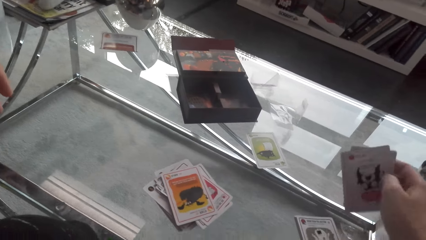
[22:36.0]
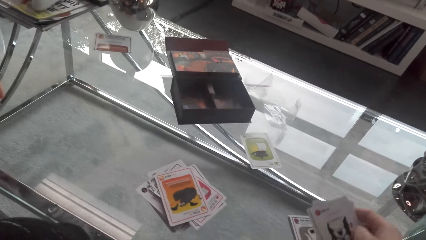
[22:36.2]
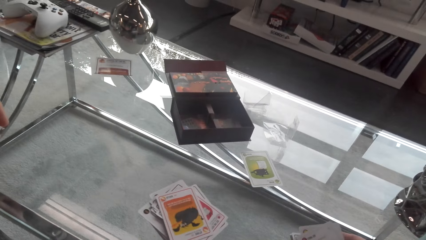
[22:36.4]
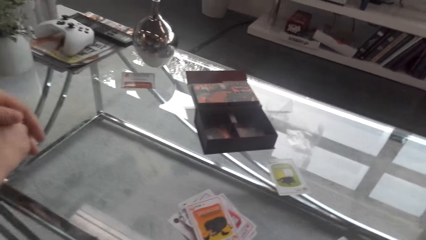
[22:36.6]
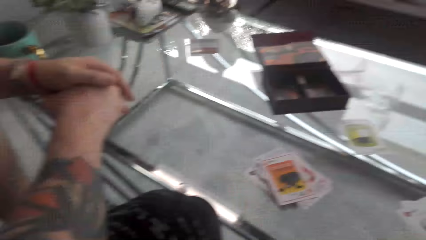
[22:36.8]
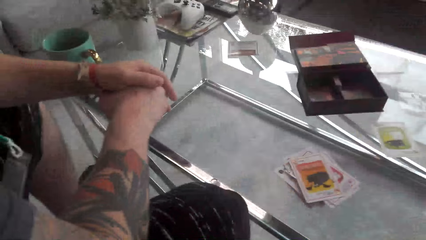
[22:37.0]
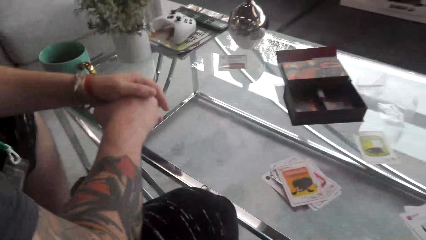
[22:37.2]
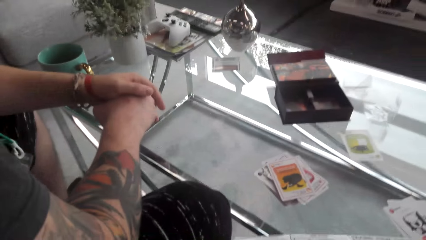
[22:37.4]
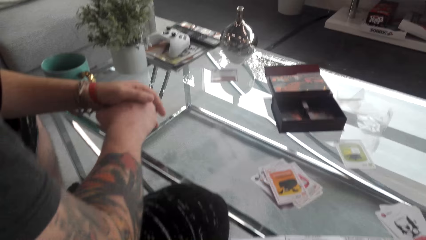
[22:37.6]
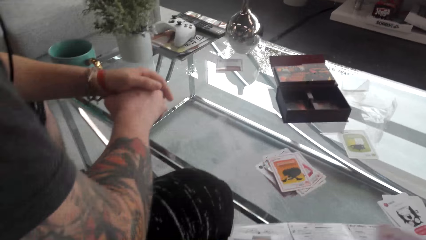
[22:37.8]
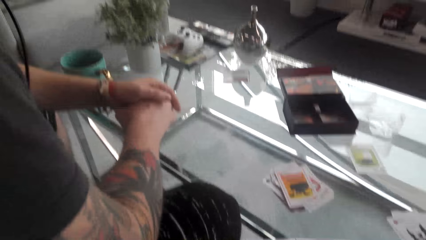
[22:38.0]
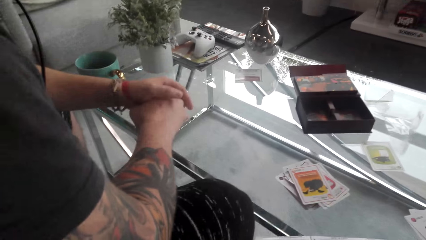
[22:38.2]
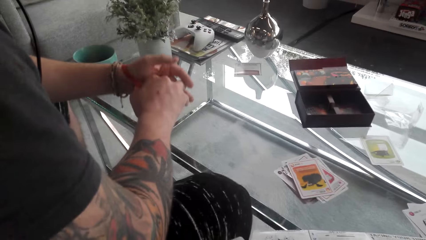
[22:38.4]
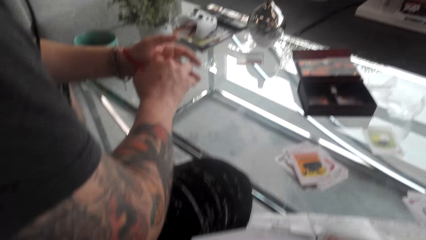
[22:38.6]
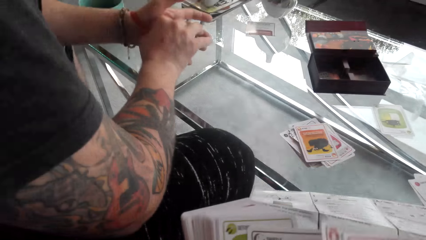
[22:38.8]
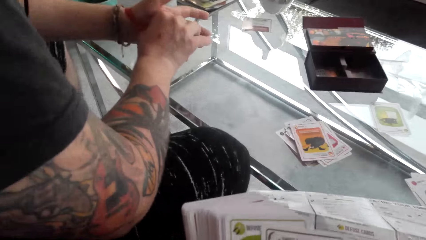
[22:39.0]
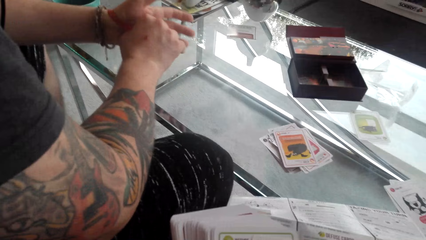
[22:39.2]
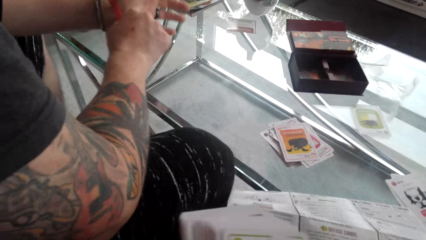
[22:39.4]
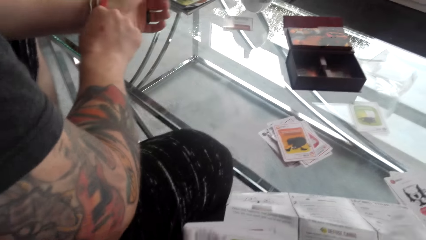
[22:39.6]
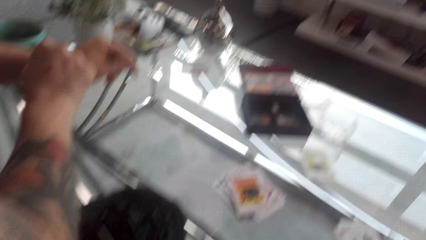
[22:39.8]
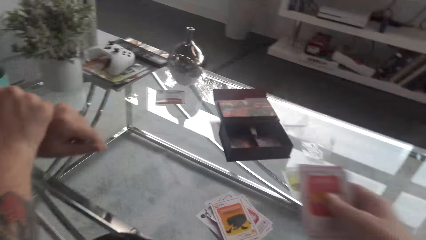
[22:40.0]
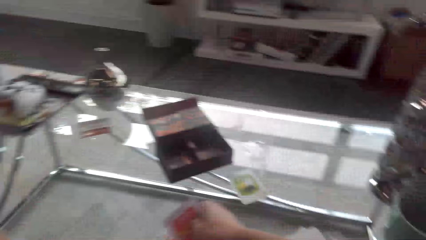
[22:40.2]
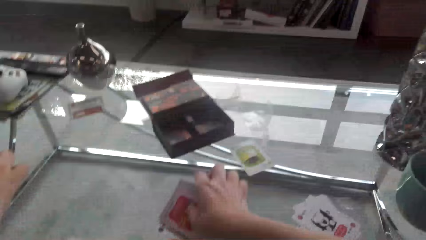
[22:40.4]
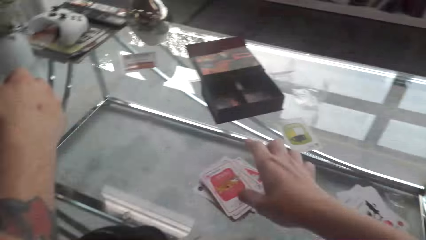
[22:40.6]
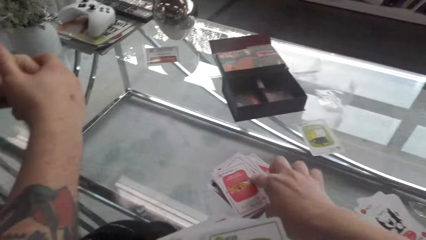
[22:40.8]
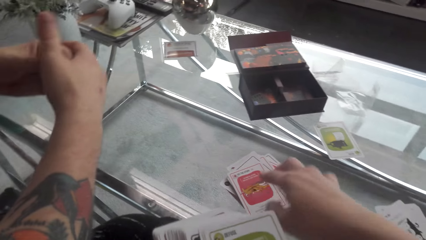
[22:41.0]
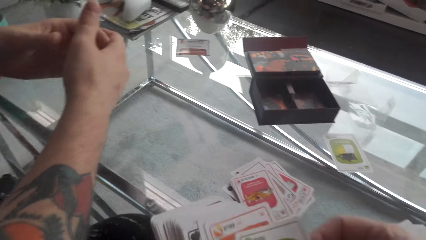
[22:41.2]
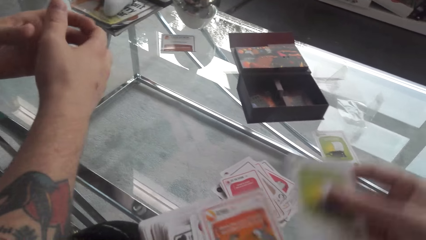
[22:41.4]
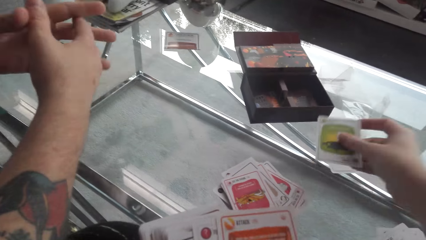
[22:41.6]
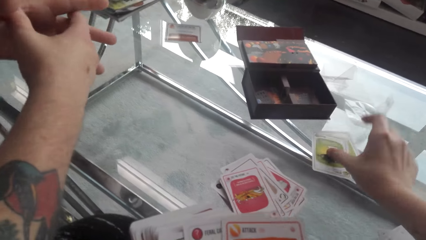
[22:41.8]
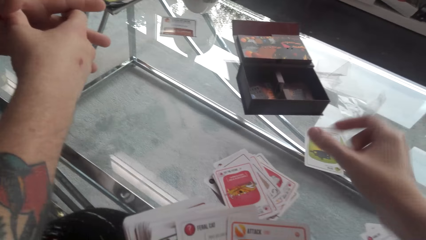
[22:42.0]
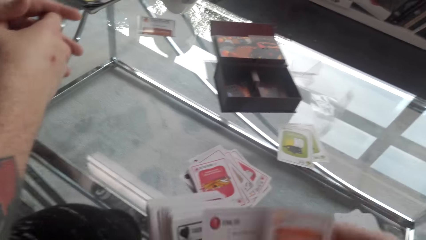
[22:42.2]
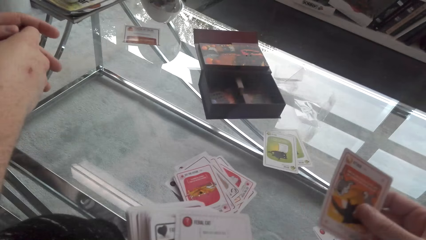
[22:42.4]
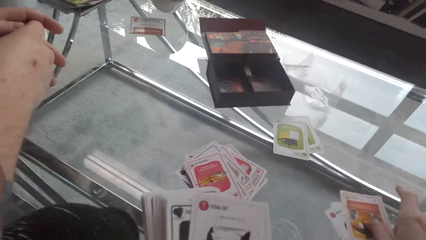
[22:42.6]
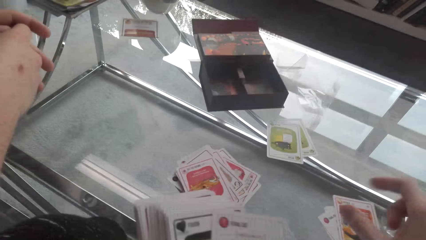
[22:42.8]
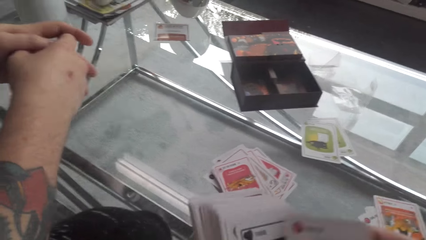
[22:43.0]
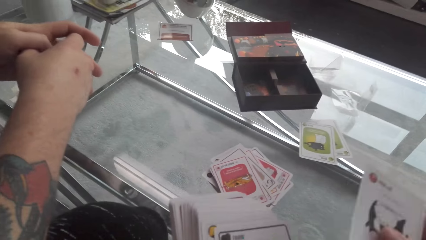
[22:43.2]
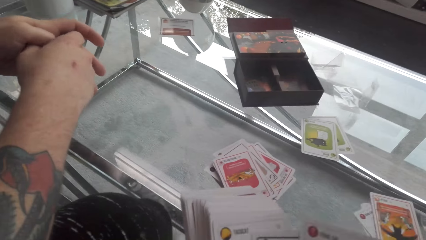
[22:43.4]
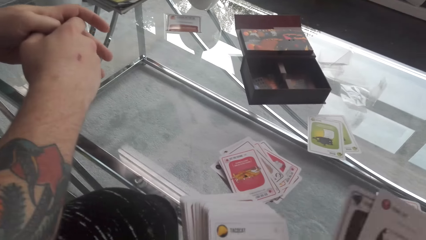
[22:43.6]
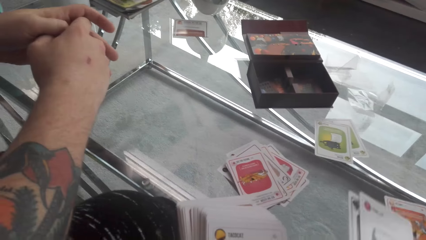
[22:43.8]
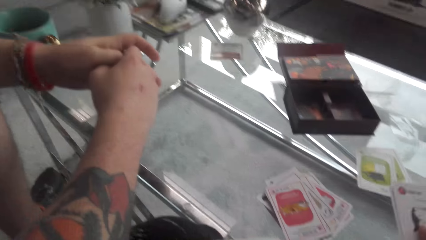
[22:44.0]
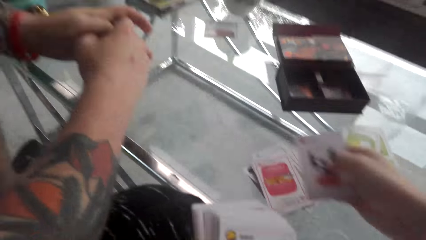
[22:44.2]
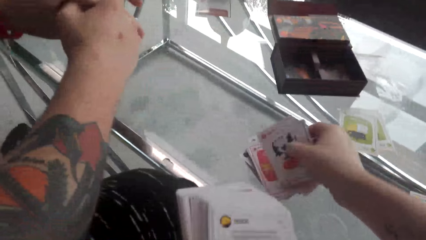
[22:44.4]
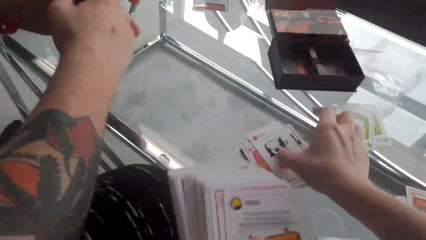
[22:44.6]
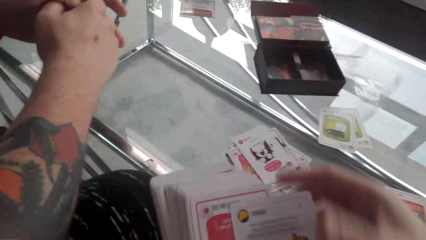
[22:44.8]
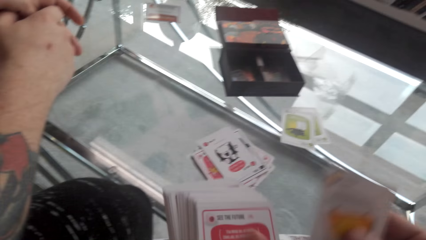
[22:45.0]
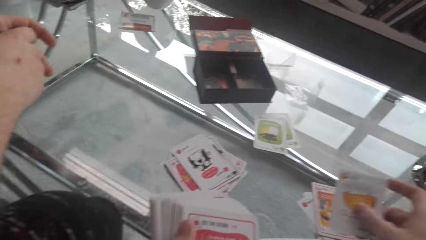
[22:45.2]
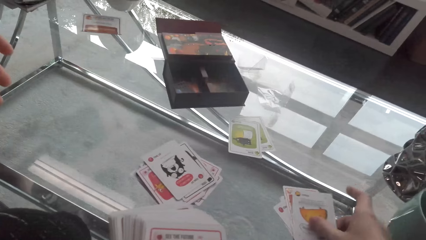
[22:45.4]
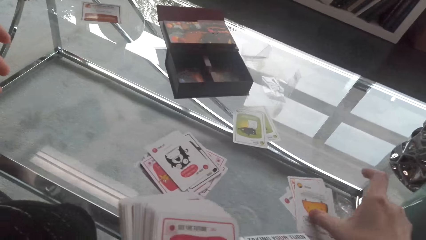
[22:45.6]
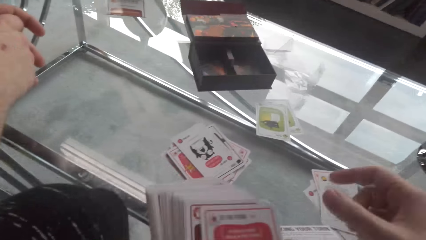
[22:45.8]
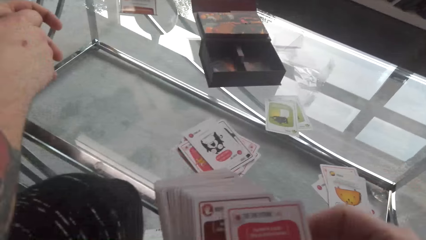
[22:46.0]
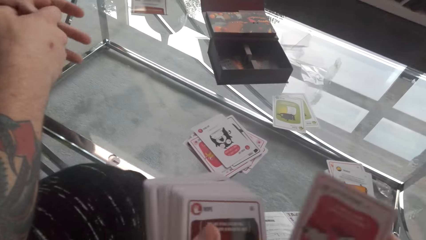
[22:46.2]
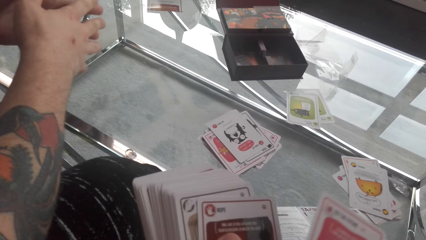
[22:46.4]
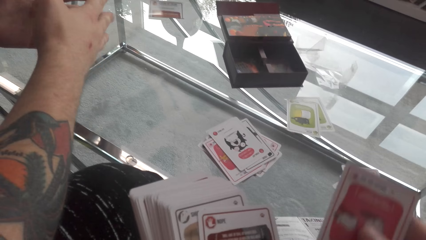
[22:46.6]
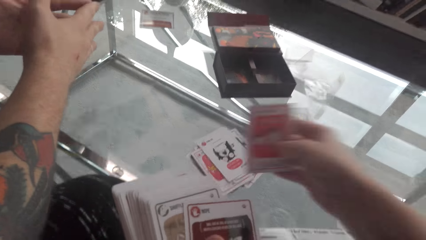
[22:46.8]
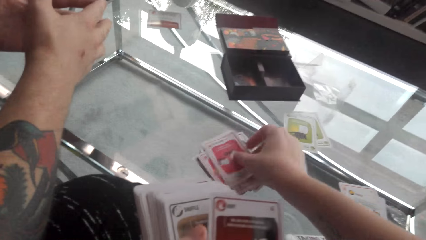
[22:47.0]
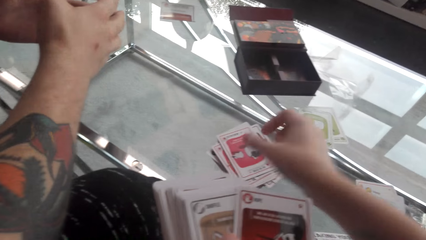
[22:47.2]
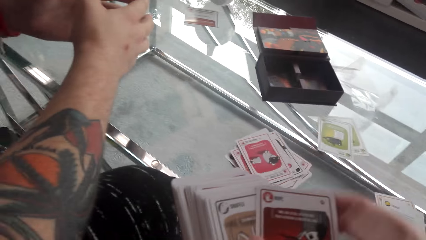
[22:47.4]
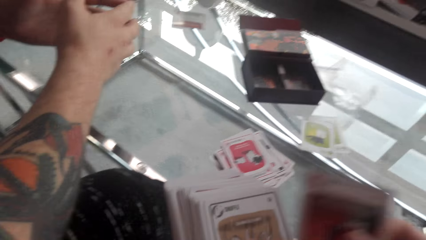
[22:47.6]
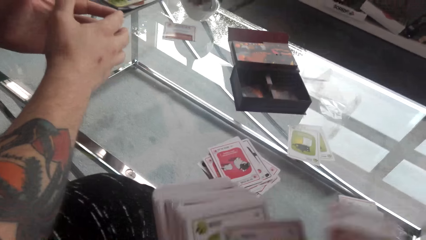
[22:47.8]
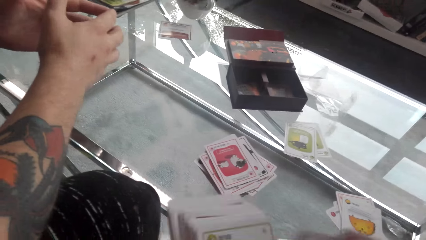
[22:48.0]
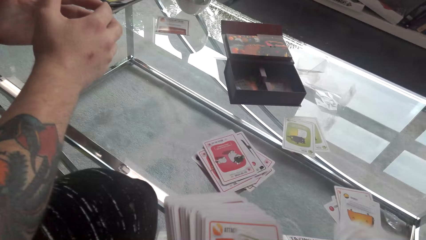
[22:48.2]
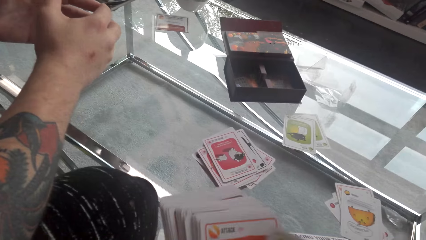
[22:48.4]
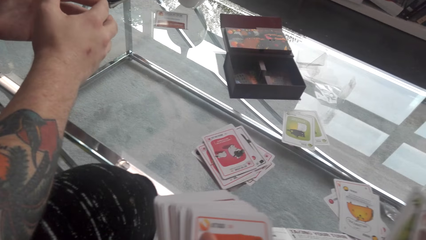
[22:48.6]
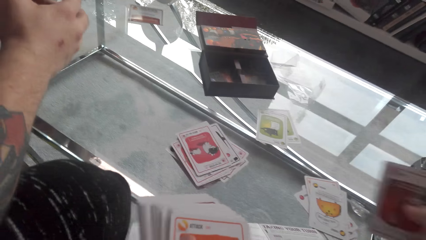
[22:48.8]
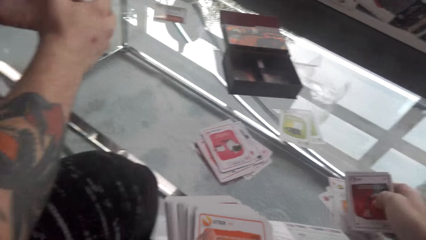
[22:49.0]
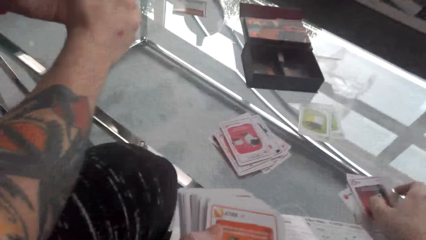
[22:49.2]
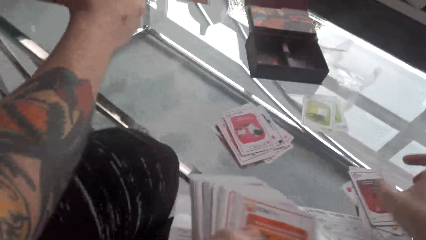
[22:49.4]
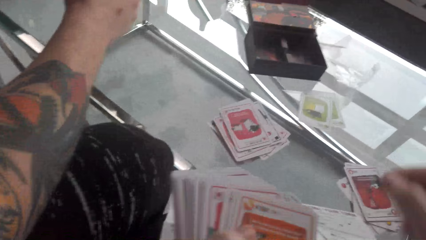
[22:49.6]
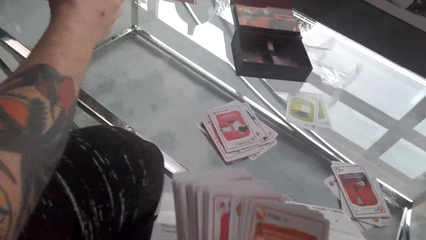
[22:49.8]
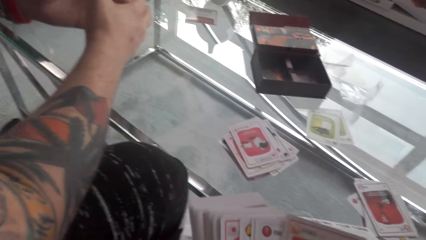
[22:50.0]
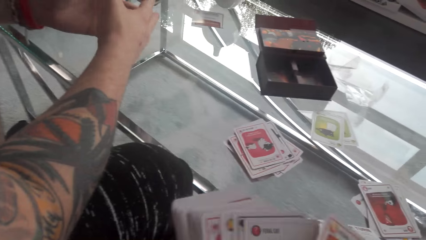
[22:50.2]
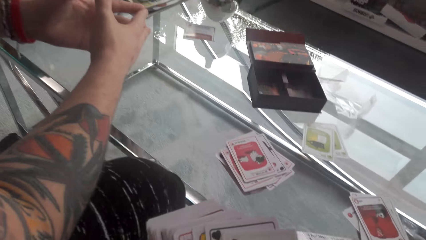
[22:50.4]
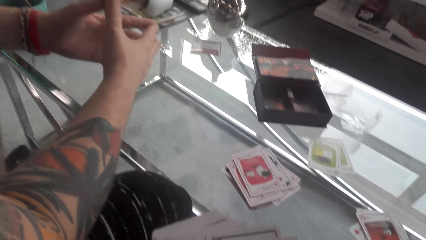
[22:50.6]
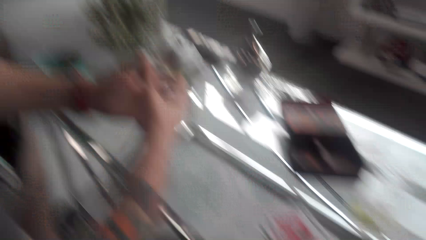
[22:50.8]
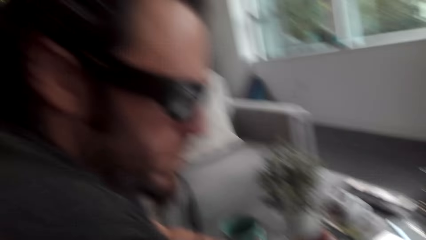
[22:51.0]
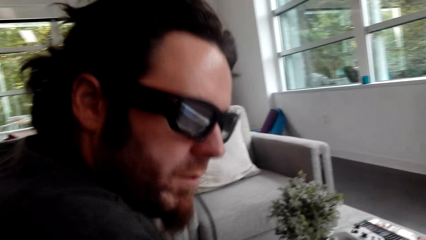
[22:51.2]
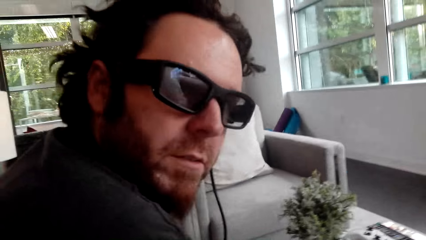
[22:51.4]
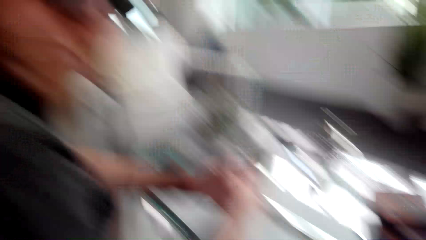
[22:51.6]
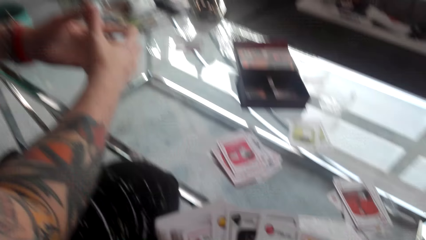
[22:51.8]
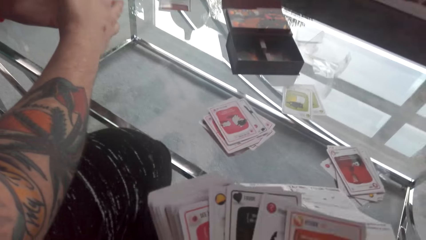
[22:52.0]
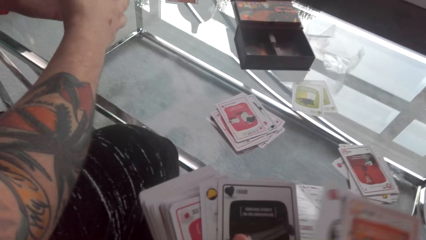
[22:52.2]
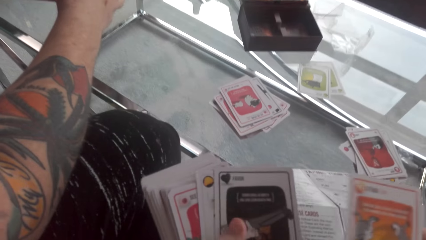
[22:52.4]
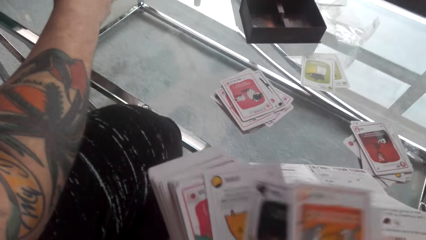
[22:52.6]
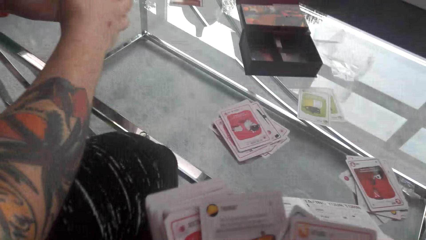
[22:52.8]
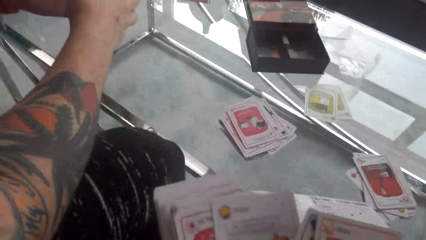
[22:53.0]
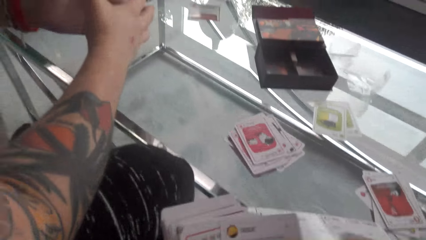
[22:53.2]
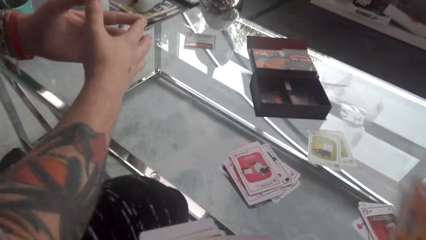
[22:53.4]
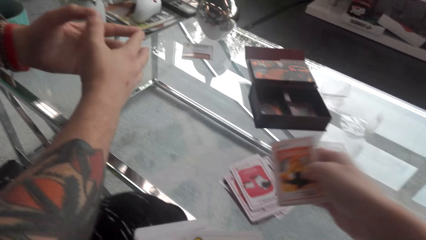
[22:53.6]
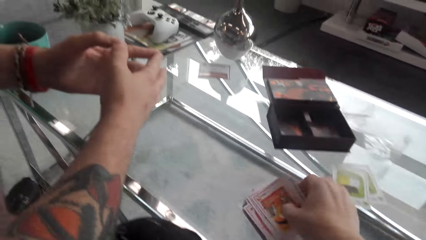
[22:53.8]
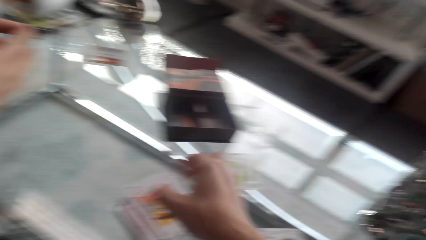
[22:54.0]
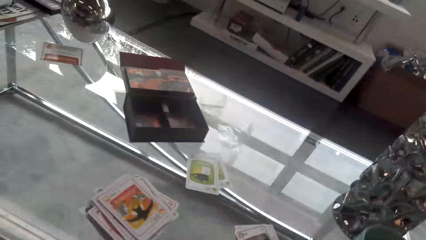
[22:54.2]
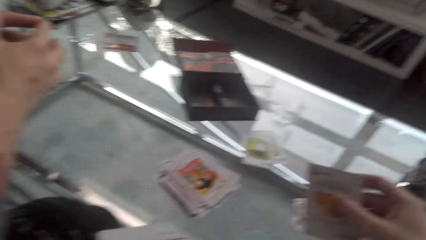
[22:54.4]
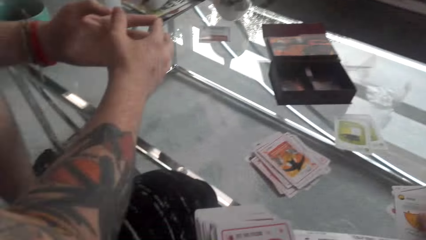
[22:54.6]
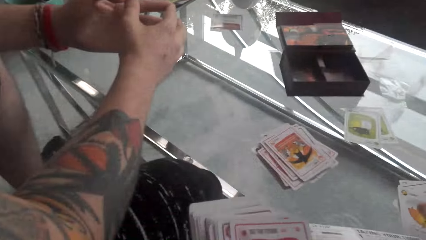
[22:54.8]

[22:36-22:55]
The camera wearer converses with a man. She puts the cards on top of other cards. She looks at the cards on her hands. She puts the cards on top of other cards. She puts a card on top of another card. She puts a card on top of another card again. The man converses with the camera wearer. The camera wearer puts the cards on top of other cards. She interacts with another man. A person stares at the camera wearer. The camera wearer plays the matching card game.
